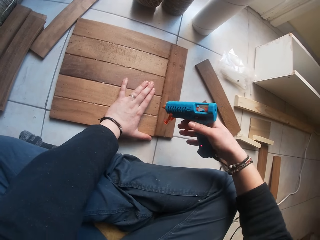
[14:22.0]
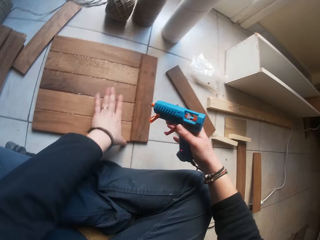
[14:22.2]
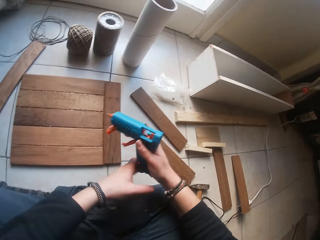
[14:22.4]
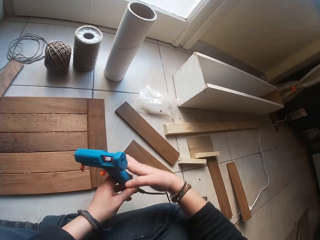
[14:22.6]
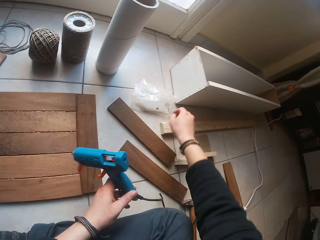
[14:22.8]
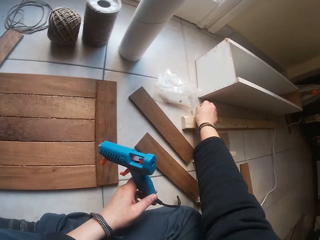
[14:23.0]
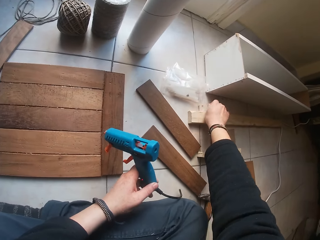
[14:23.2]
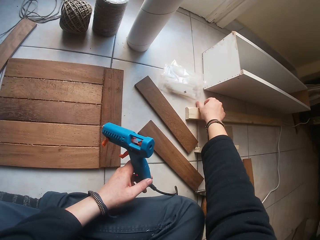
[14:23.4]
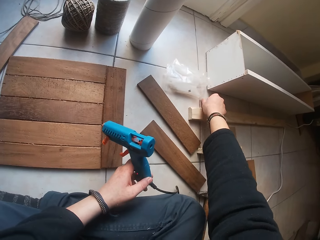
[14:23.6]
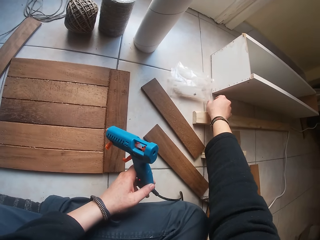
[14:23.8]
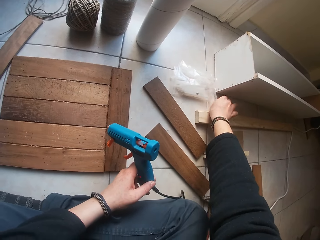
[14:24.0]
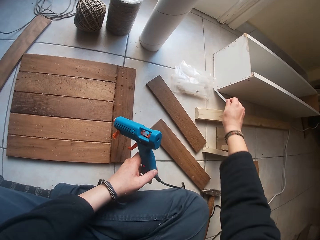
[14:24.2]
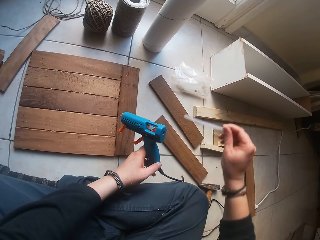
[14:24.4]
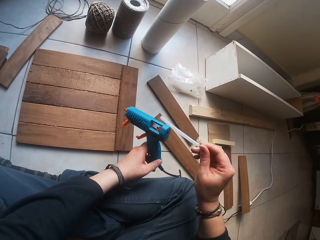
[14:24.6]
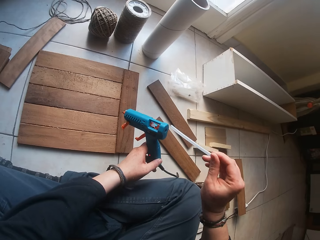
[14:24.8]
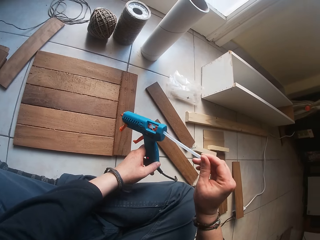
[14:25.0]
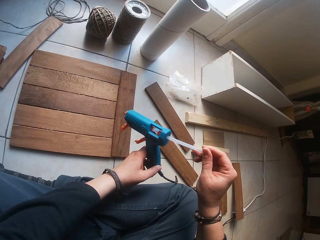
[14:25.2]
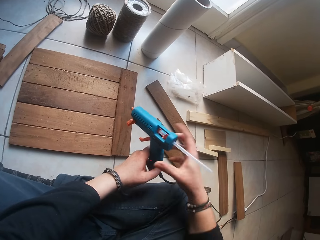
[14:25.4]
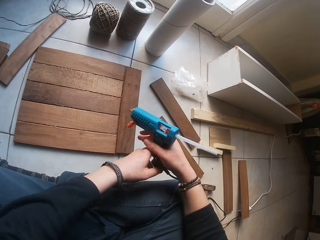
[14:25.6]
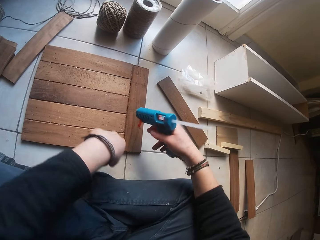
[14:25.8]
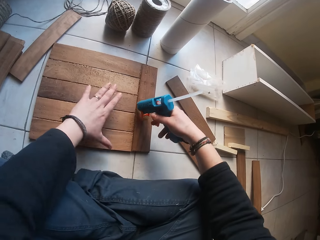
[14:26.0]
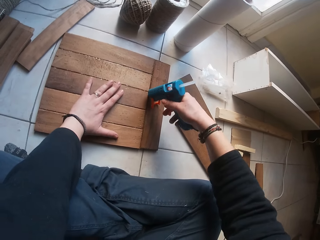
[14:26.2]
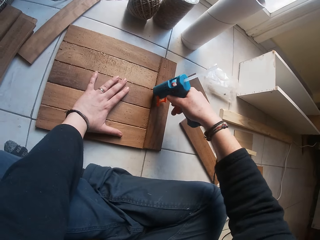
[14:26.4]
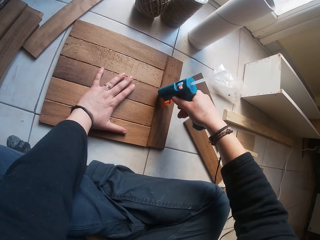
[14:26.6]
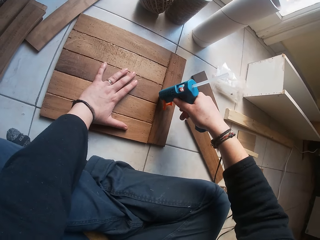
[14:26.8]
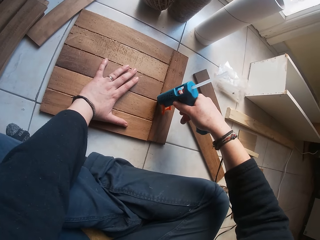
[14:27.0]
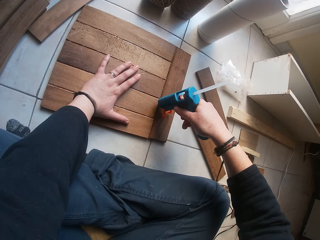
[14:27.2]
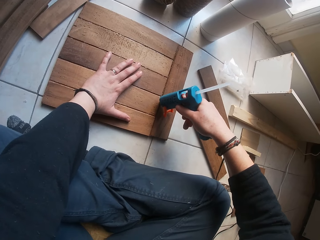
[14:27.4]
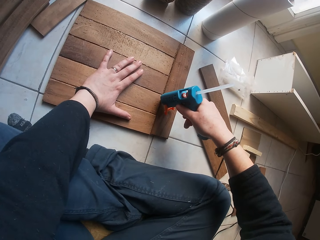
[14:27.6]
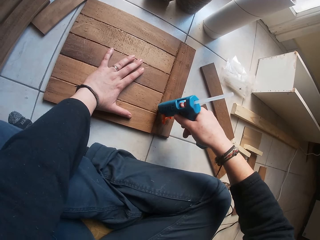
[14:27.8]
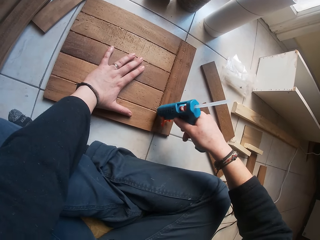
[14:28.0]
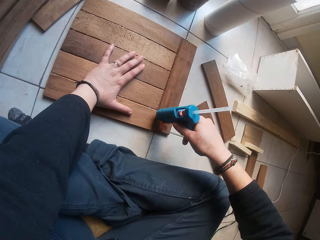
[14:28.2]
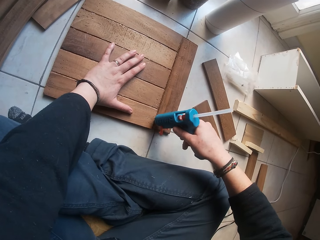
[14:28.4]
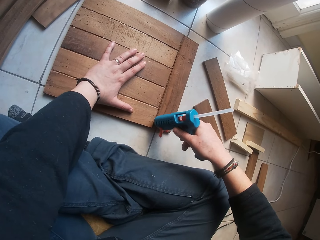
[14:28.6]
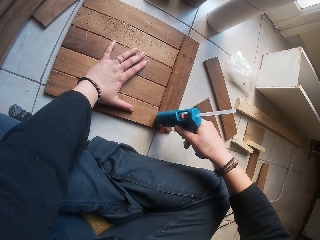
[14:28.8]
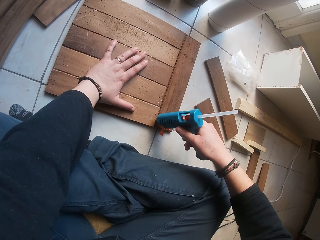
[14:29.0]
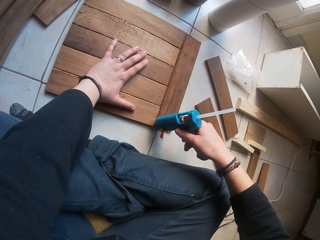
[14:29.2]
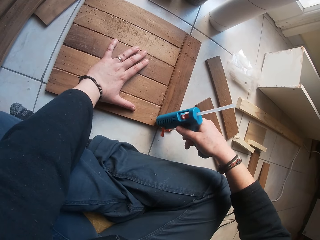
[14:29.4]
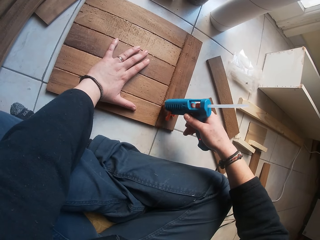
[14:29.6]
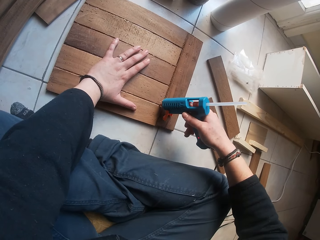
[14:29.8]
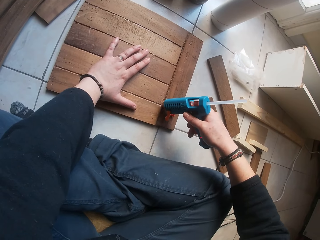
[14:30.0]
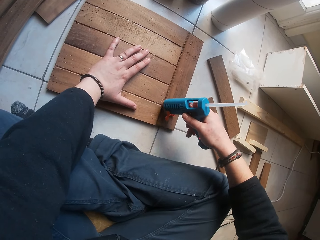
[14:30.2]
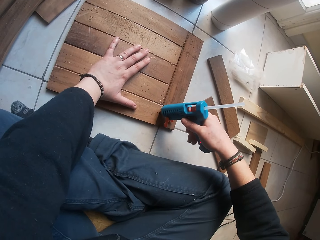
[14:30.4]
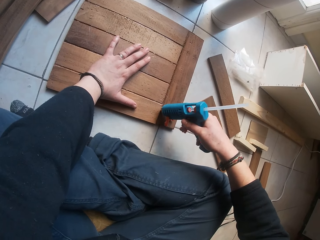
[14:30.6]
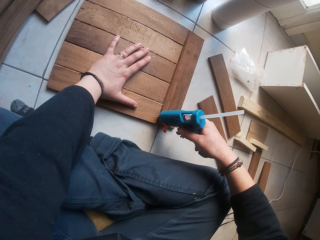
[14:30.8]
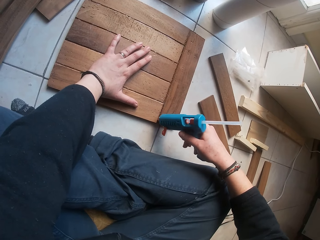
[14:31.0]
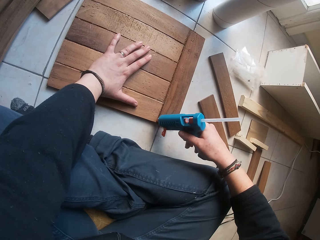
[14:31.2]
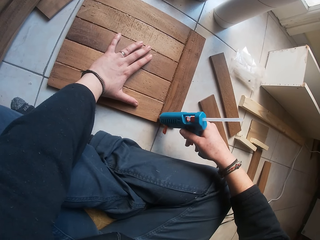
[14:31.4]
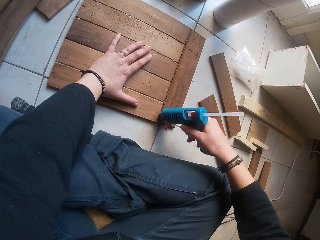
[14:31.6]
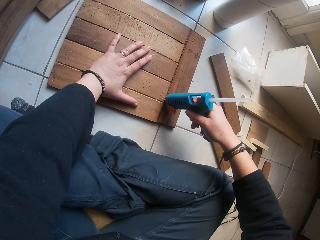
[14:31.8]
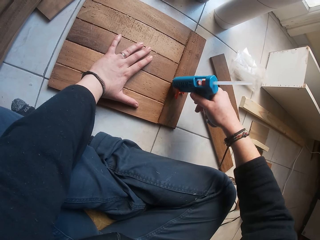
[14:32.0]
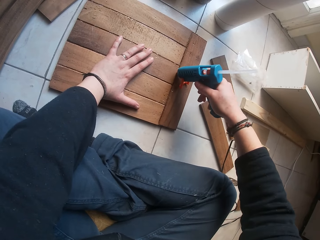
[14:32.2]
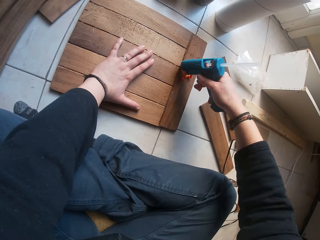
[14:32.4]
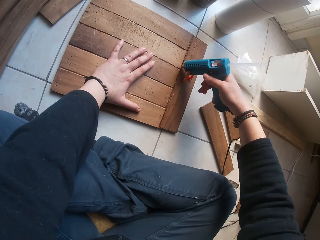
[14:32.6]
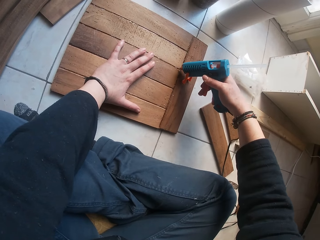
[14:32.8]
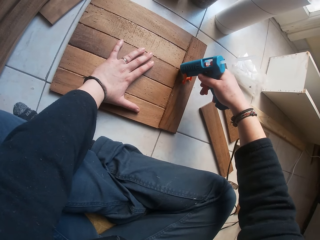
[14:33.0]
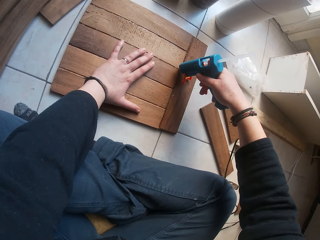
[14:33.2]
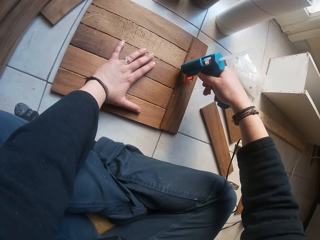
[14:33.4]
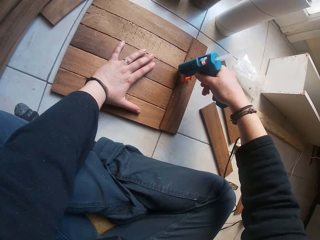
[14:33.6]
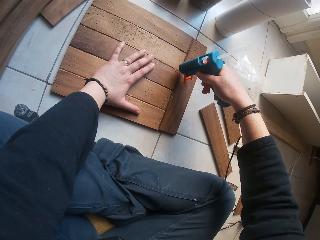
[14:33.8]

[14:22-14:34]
The camera wearer passes the glue gun in his right hand to his left hand. He passes the glue gun in his left hand to his right hand. He holds the glue gun with the left hand. He picks up a glue stick from the floor with his right hand. He puts the glue stick into the glue gun with his right hand. He holds the glue gun with the right hand. He applies glue to the wooden board on the floor with the glue gun in his right hand.

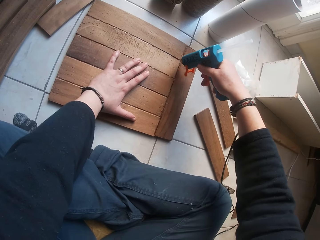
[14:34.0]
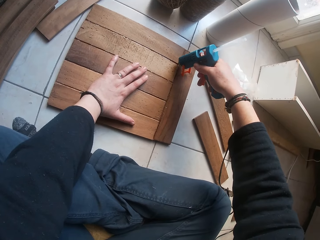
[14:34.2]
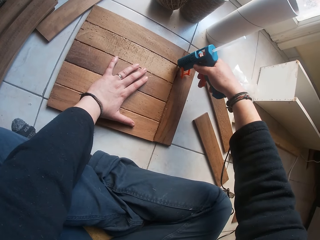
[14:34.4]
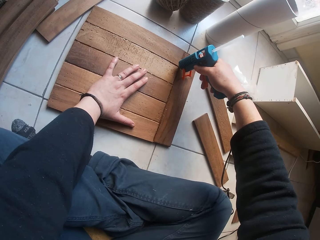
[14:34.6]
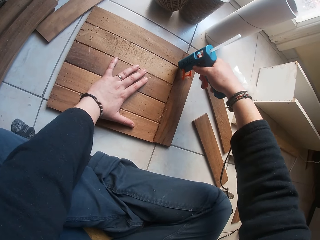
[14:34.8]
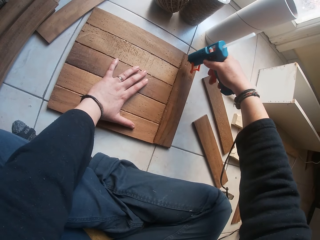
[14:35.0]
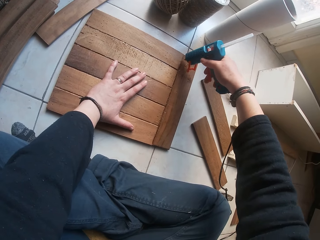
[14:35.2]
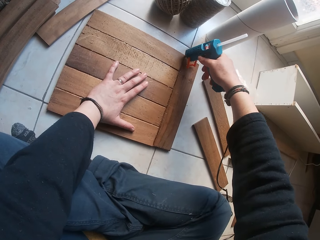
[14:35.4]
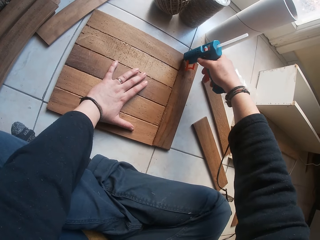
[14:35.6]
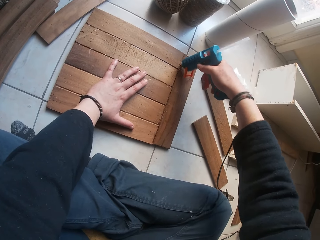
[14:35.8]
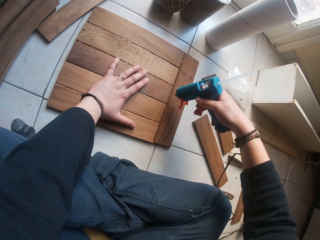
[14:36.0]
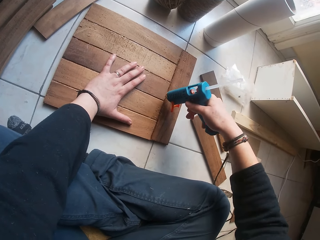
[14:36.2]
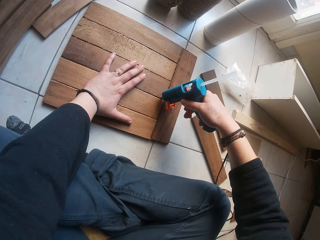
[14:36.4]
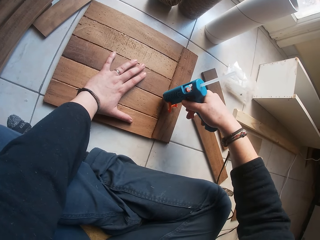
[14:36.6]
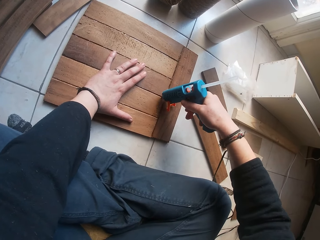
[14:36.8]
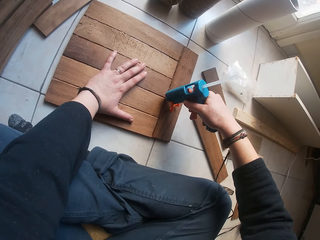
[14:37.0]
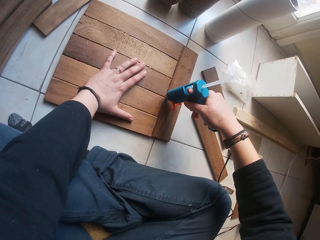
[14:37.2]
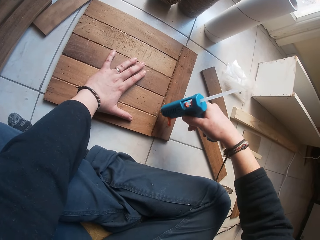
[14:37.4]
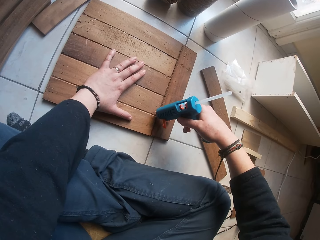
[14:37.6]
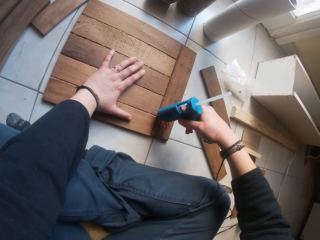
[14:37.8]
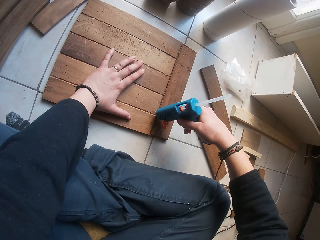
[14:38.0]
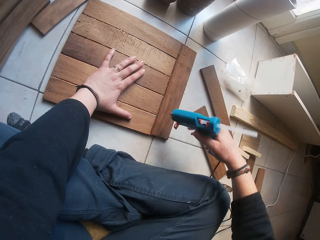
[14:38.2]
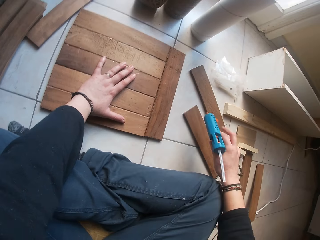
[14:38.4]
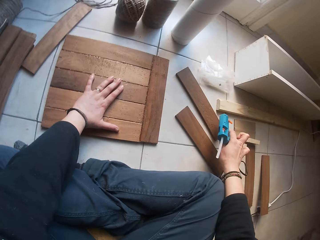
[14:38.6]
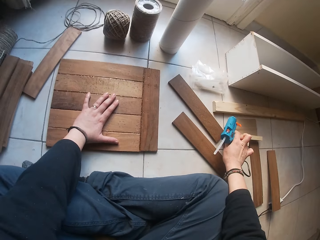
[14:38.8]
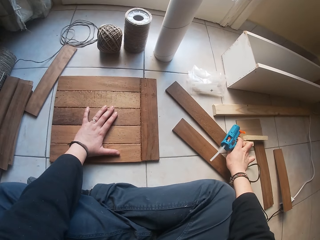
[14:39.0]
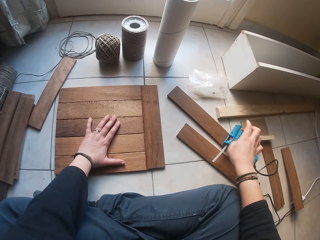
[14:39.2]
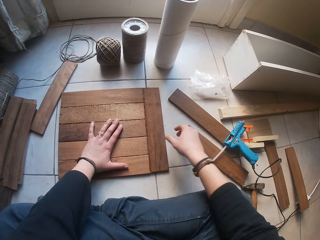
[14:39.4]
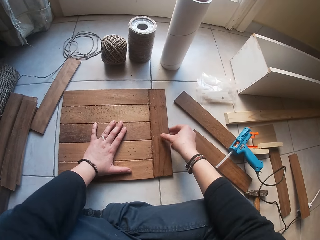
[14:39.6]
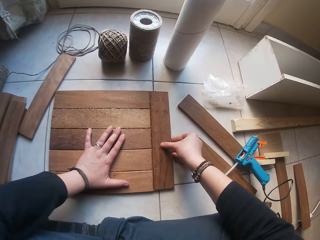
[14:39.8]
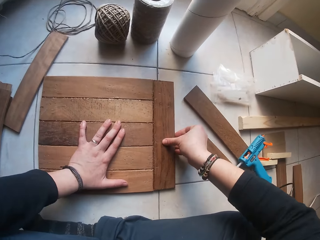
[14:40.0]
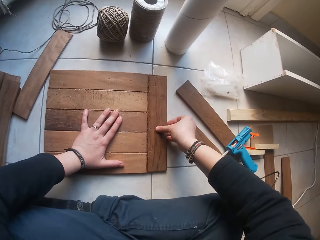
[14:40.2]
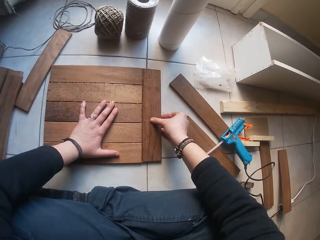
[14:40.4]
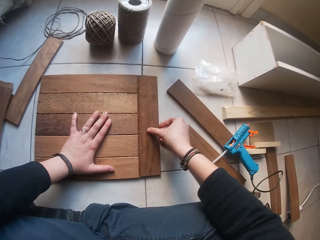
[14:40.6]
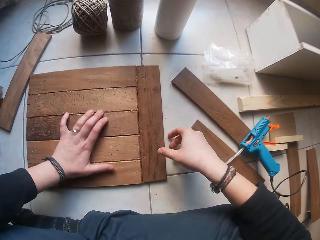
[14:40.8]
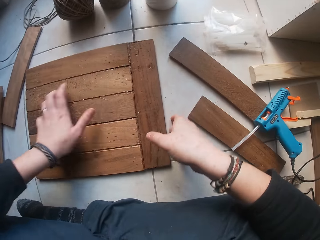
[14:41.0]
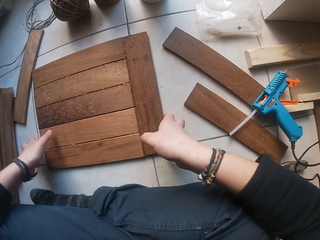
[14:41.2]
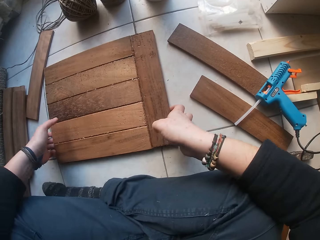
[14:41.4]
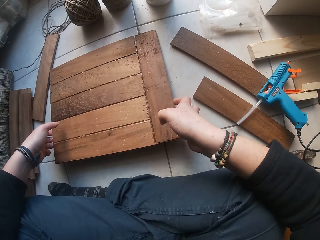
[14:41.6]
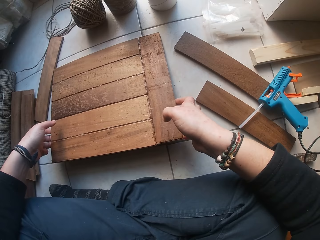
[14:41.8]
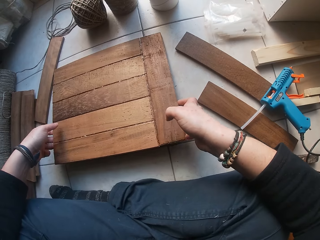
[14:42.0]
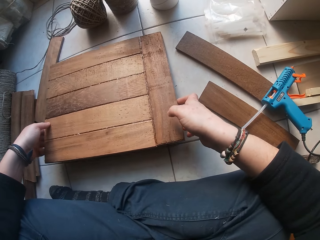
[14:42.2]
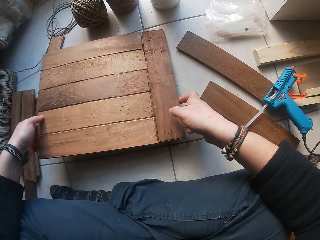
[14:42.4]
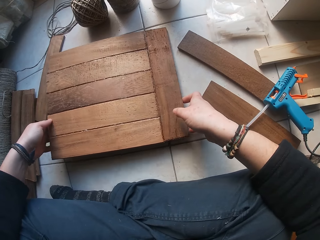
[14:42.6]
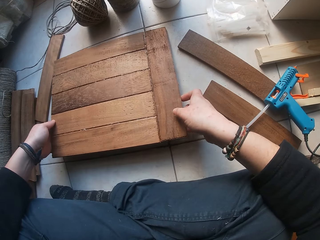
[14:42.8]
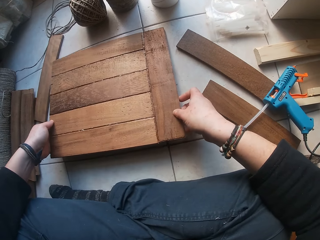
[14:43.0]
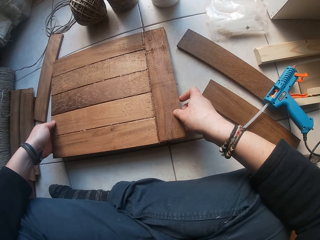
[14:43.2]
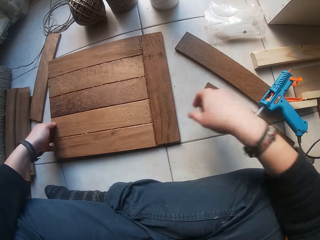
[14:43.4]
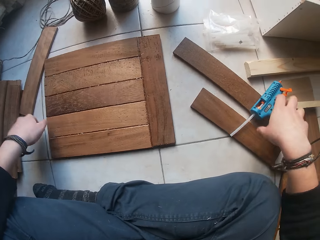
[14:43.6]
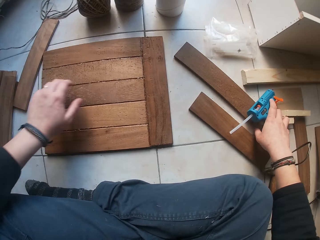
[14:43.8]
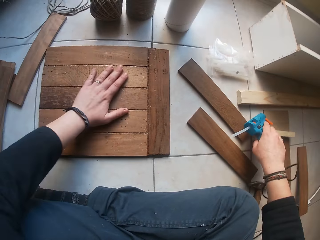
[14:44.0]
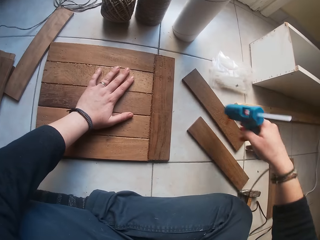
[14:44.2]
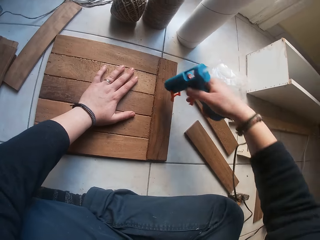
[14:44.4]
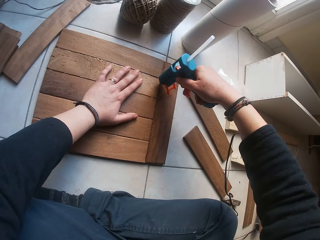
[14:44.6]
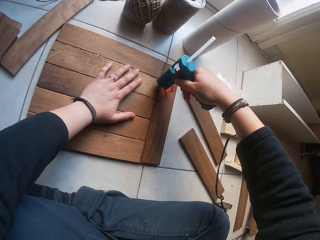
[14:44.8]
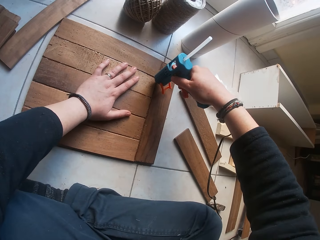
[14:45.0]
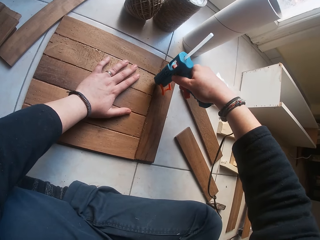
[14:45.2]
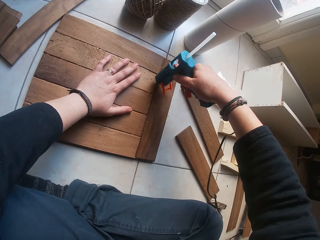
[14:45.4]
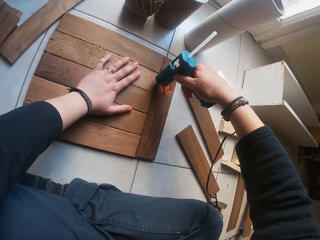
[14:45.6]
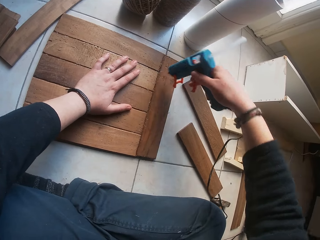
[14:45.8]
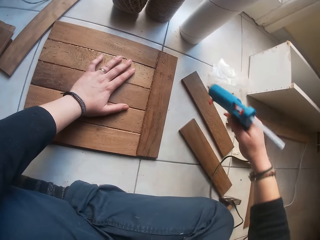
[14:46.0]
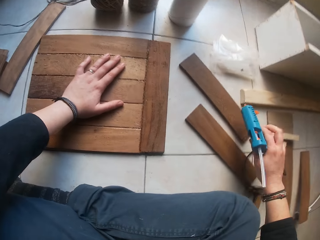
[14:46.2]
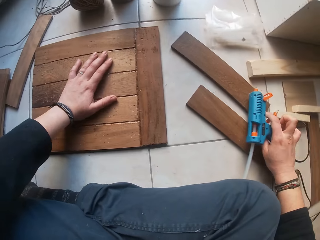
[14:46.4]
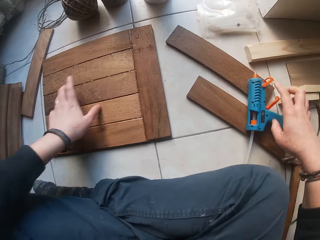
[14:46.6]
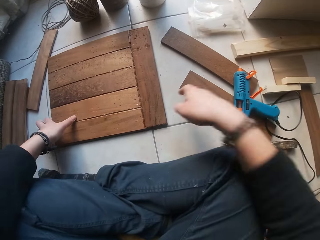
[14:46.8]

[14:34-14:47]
The camera wearer drops the glue gun on two planks with his right hand. He pushes the side of the wooden board with both hands. He adjusts the wooden board with both hands on the floor. He holds the wooden board with both hands. He picks the glue gun from the two planks with his left hand. He applies glue to the wooden board on the floor with the glue gun in his right hand. He drops the glue gun on the two planks with his right hand.
